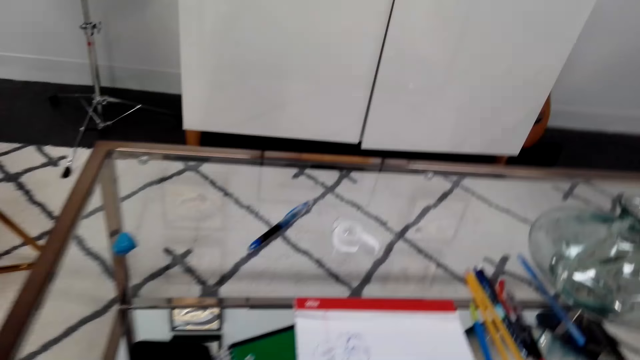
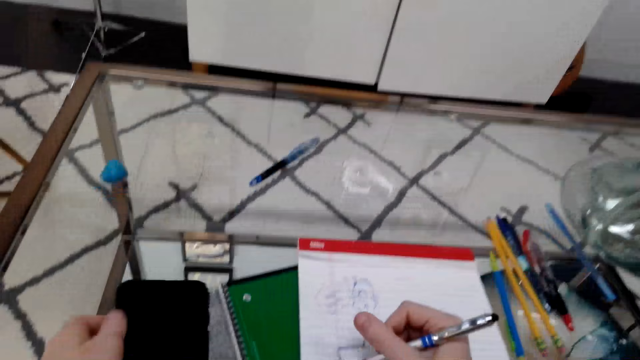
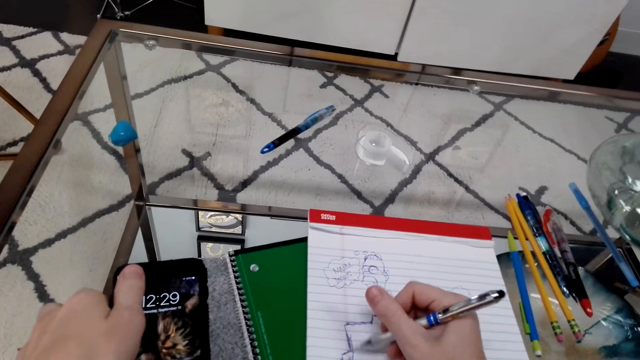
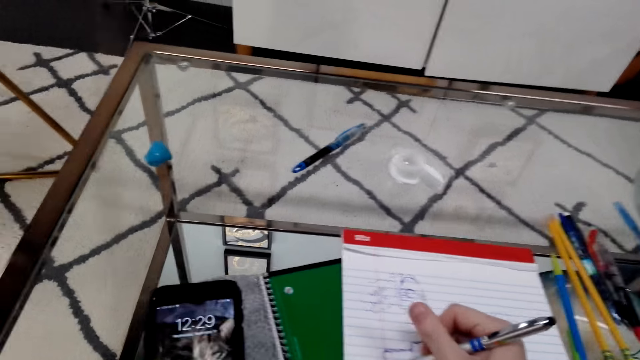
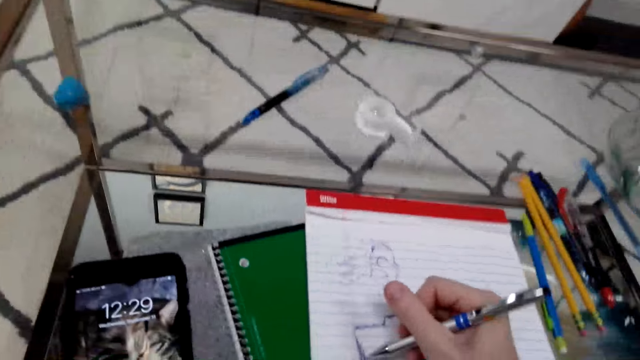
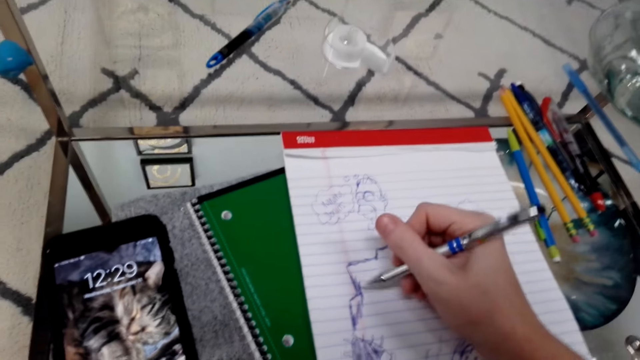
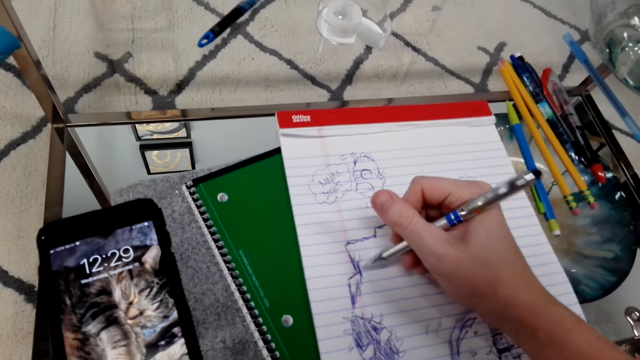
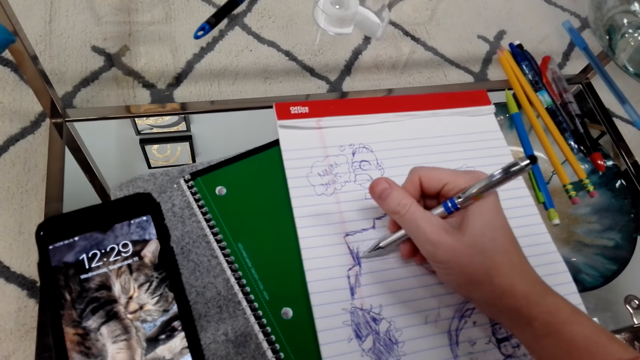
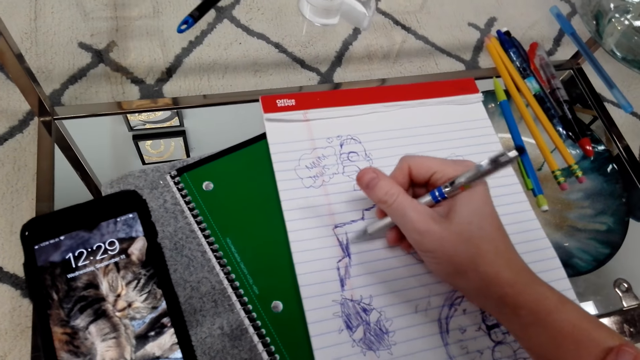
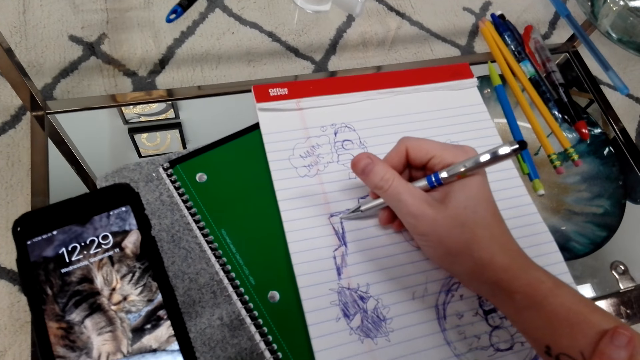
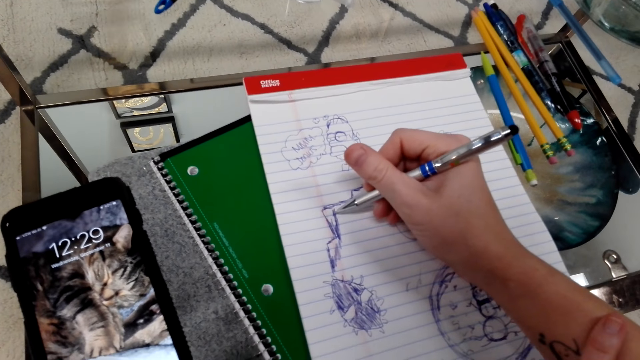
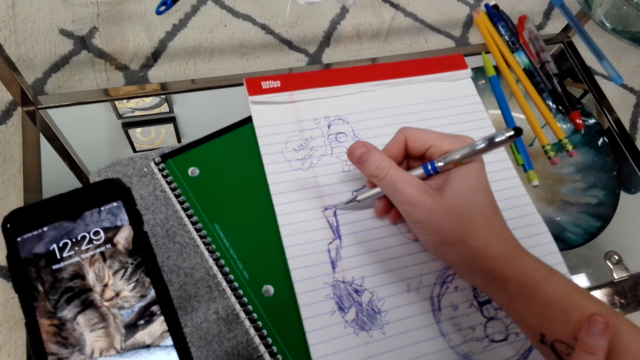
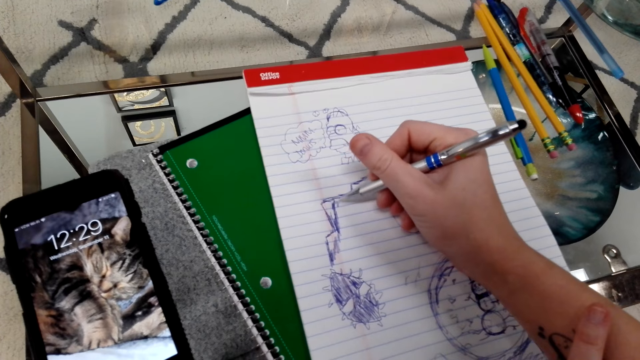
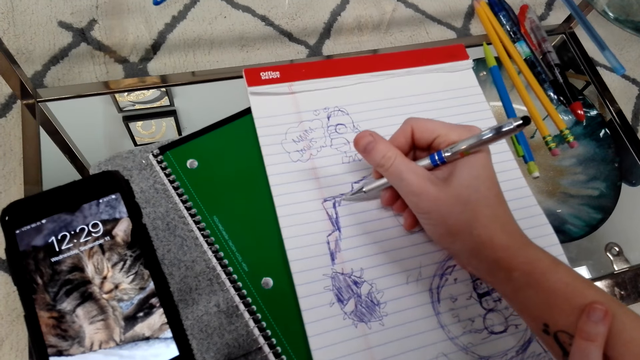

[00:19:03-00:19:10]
The camera wearer puts the phone on the table. They scroll the phone. They draw art on the book with the pen.

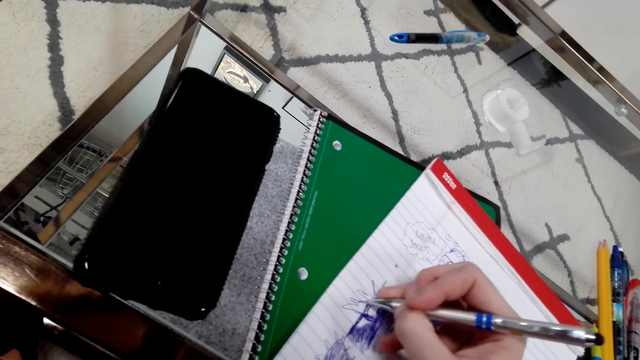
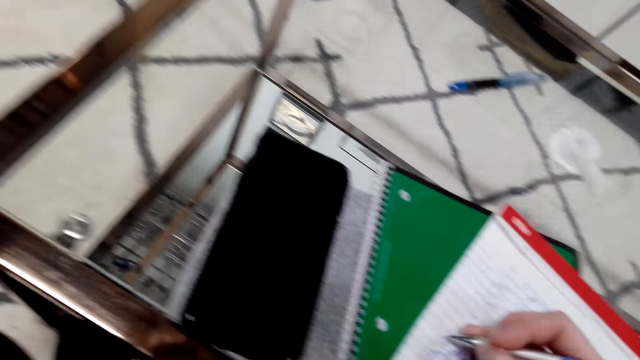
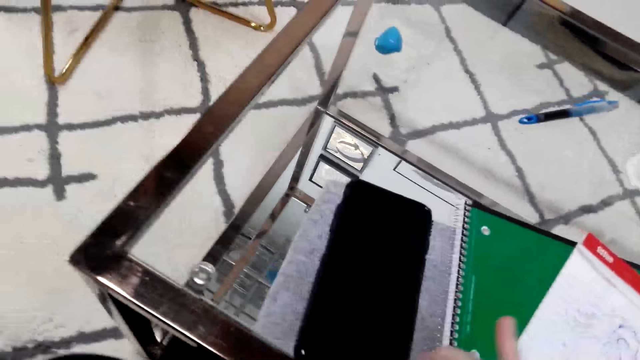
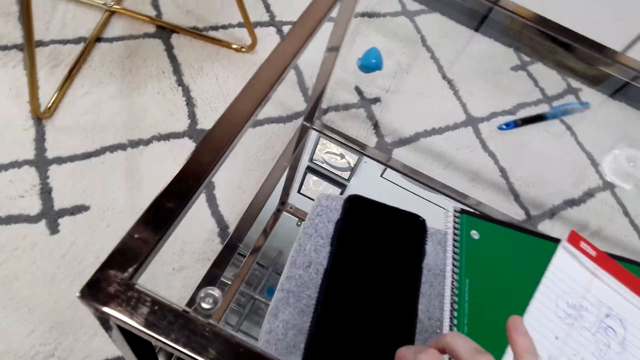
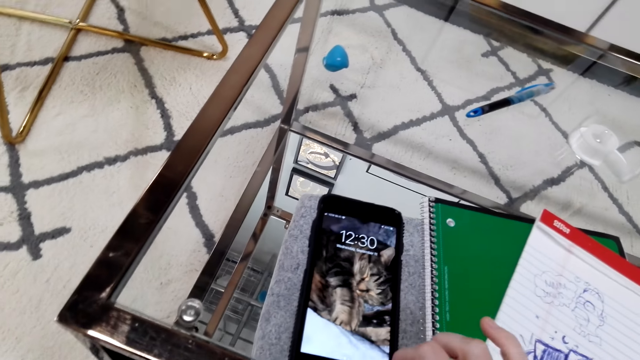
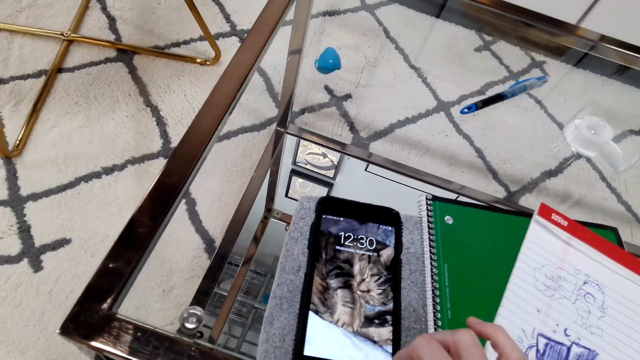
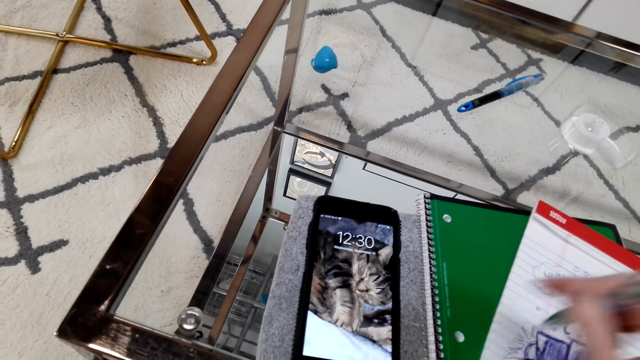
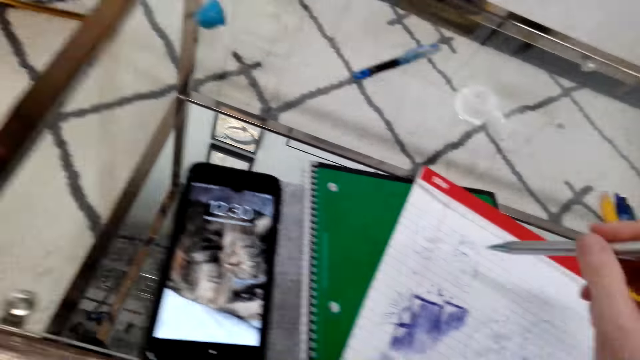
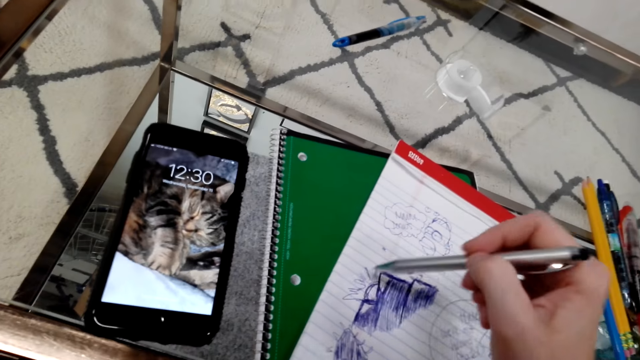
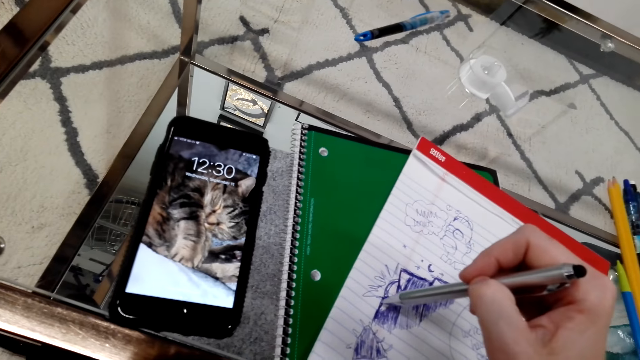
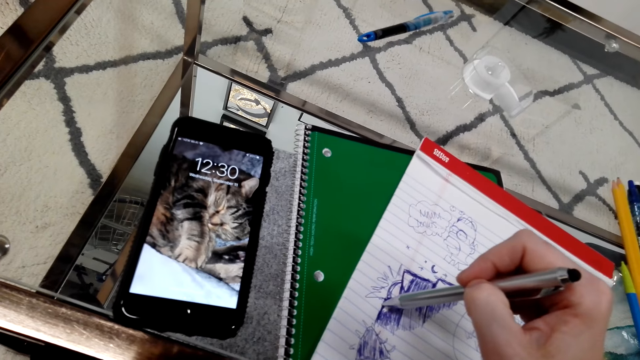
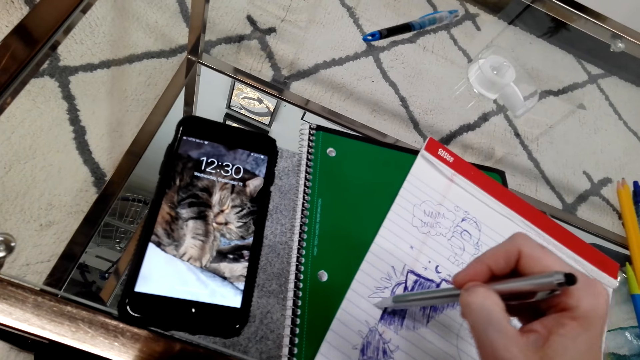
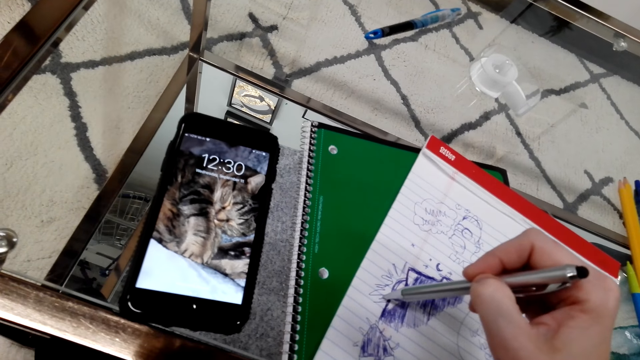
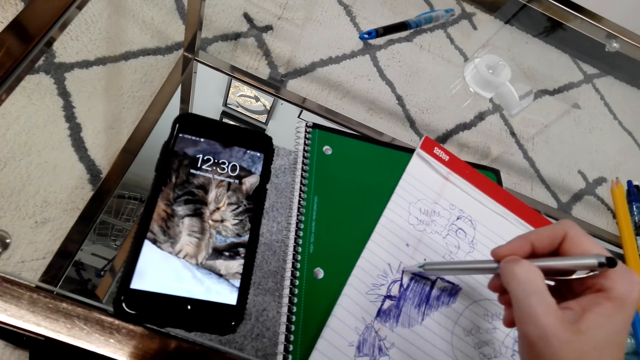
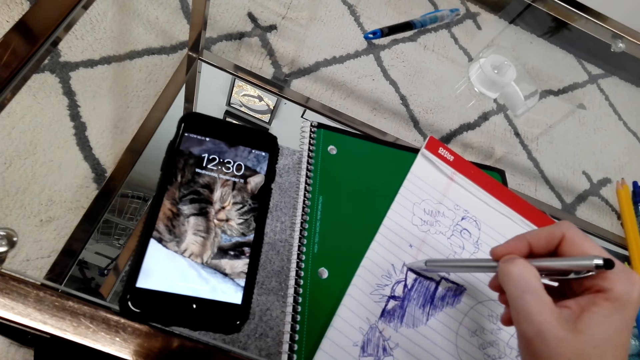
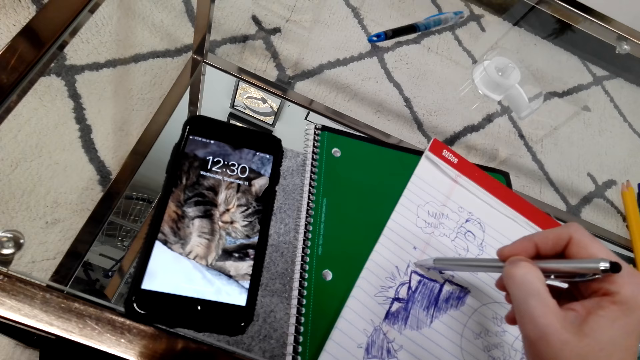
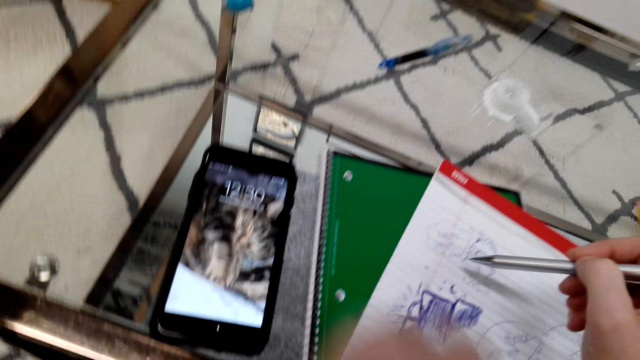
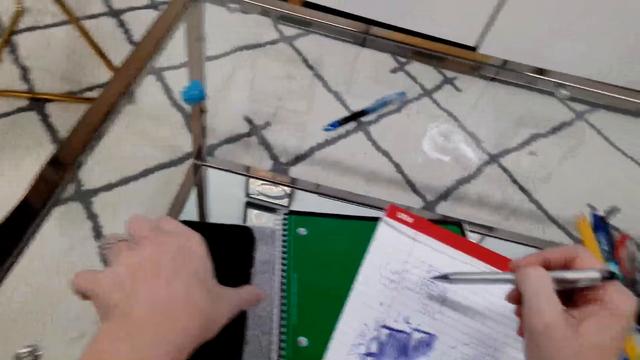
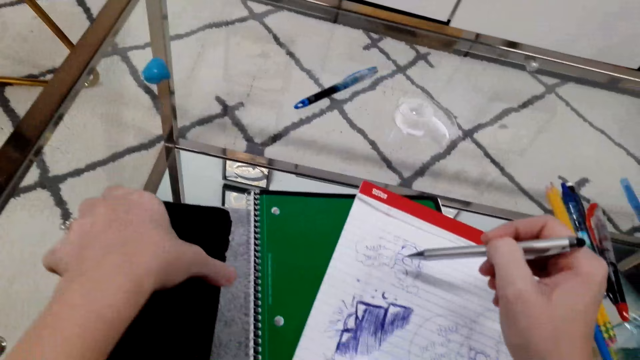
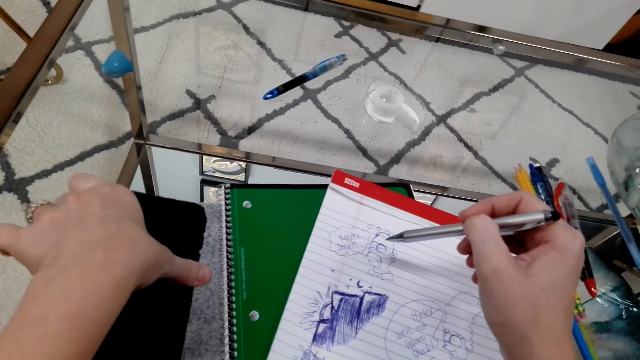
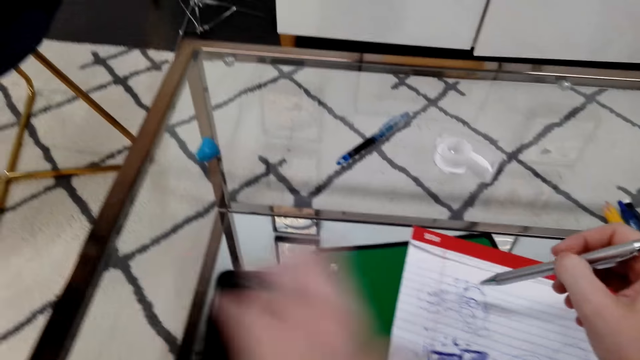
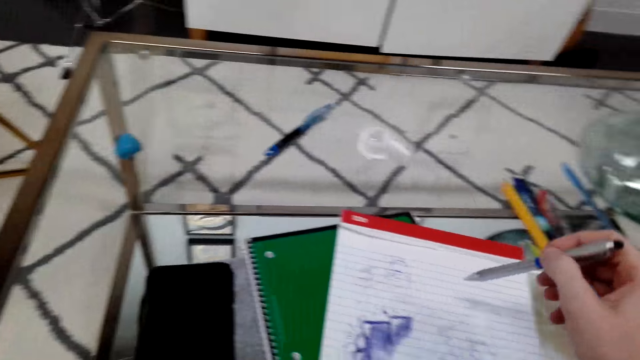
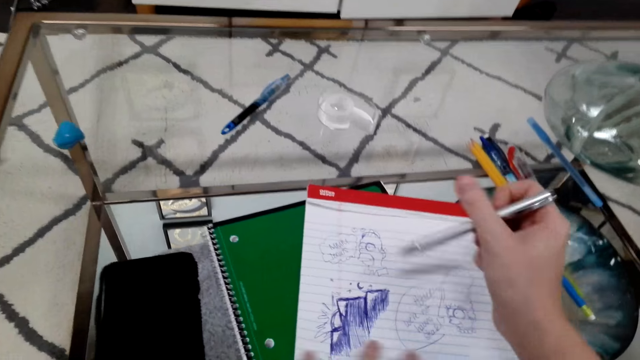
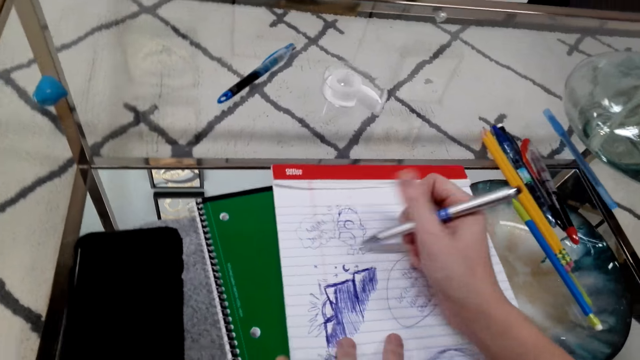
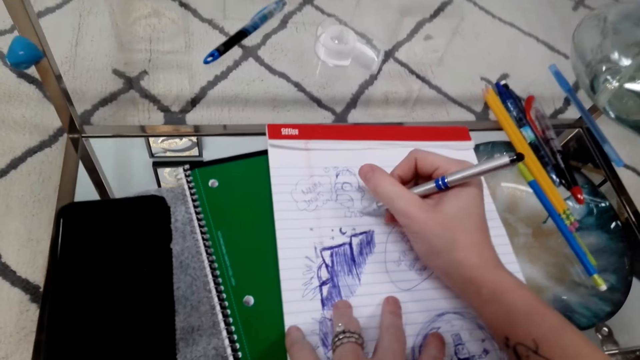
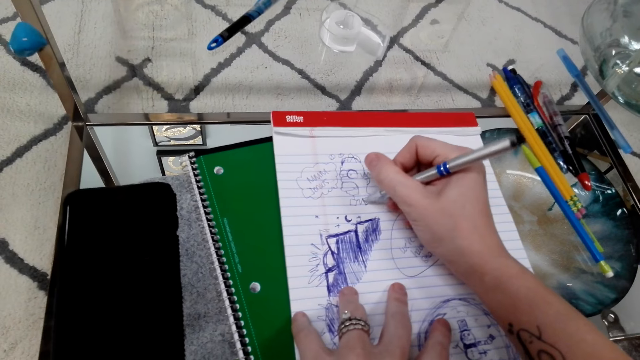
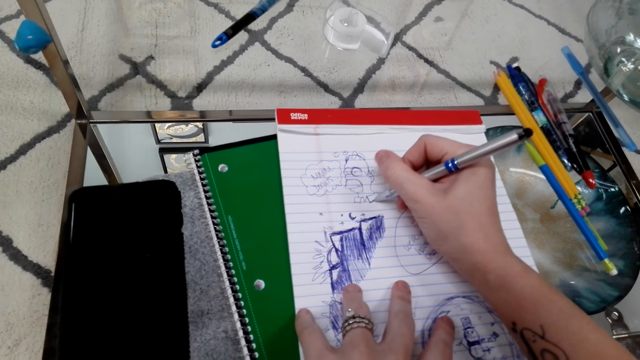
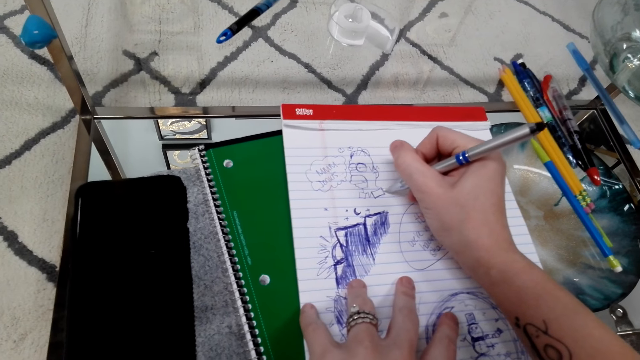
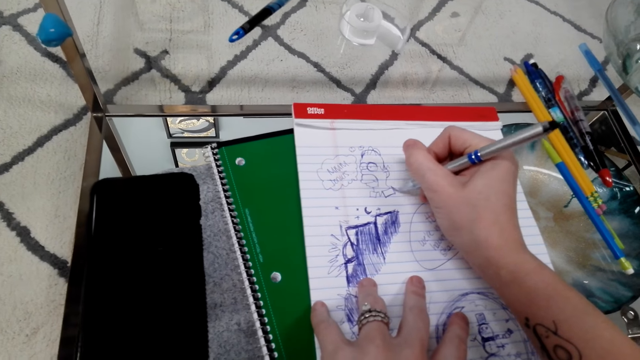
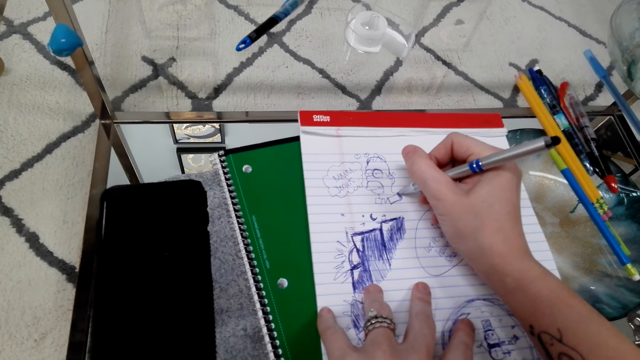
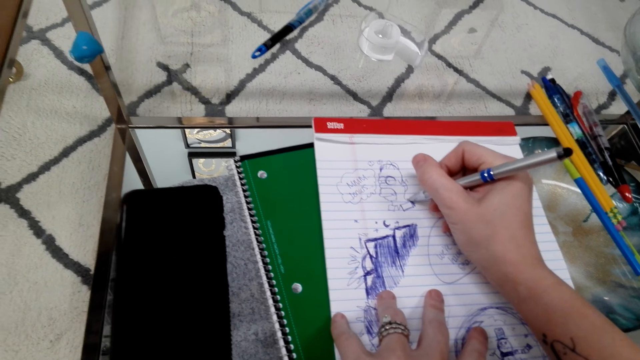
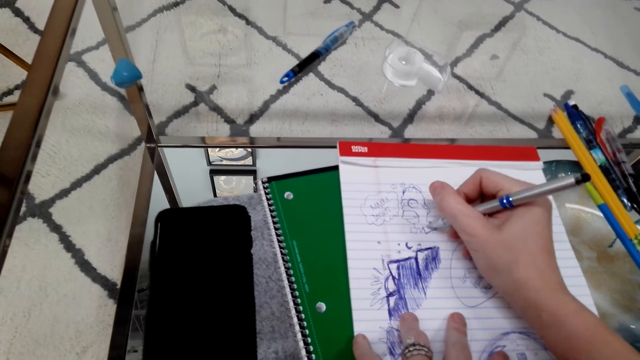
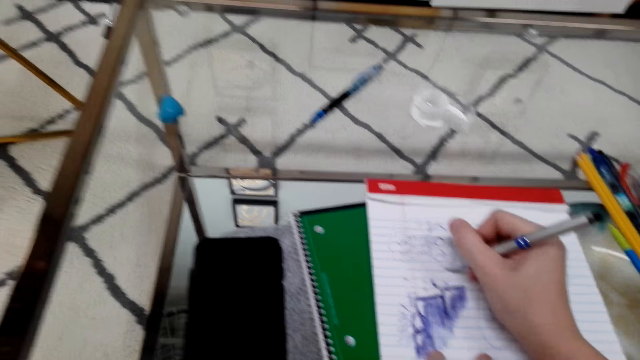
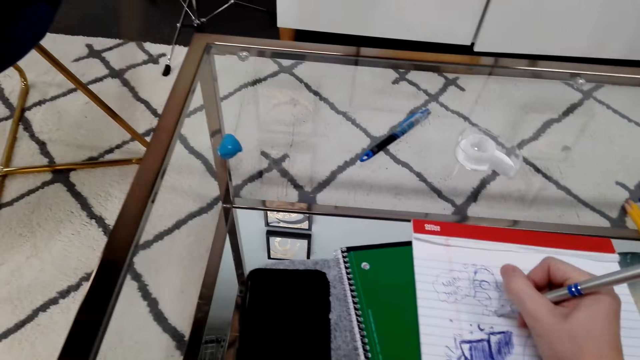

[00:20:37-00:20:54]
The camera wearer swipes on the phone's screen. They draw art on the book with the pen. They touch the phone with the left hand and hold the phone. They draw art on the book with the pen.
